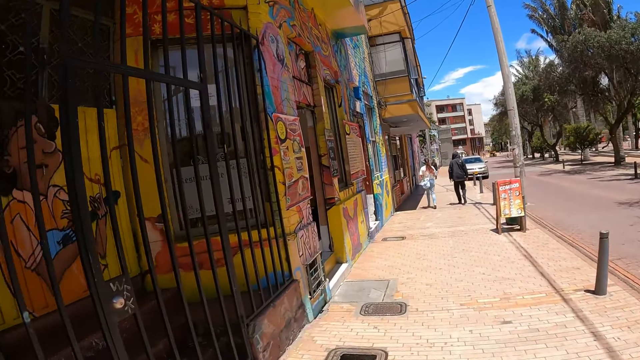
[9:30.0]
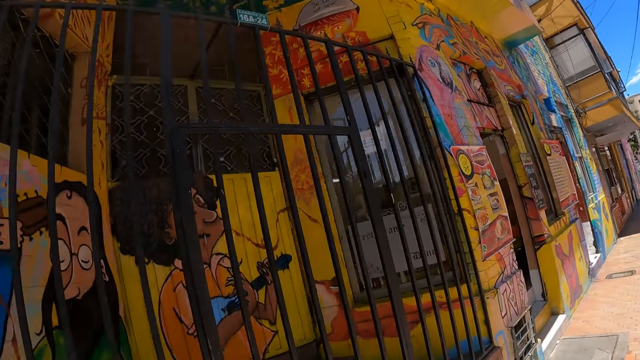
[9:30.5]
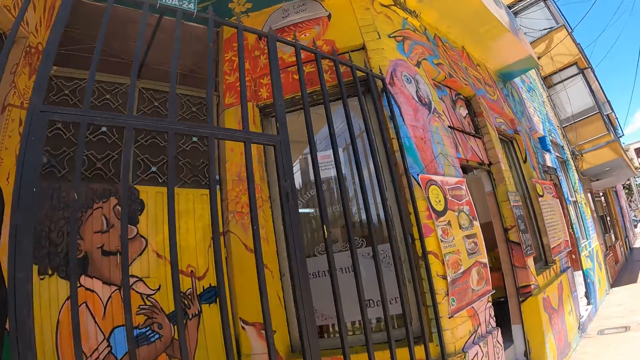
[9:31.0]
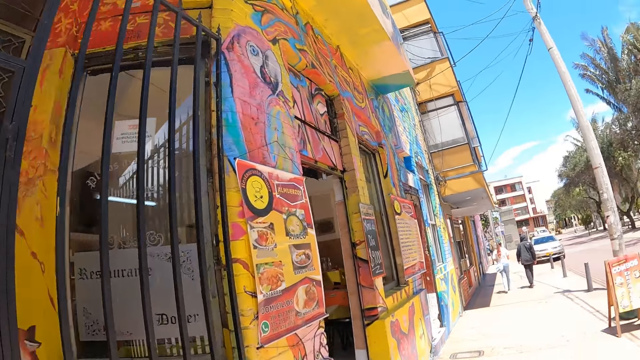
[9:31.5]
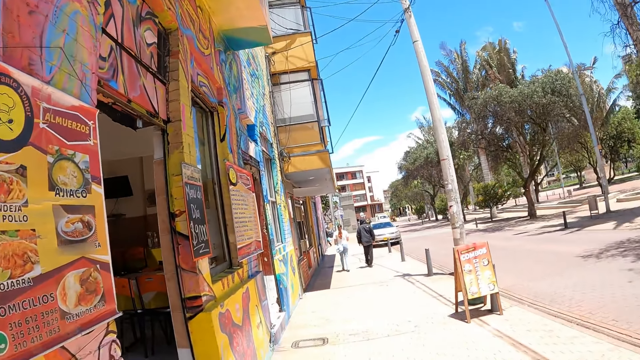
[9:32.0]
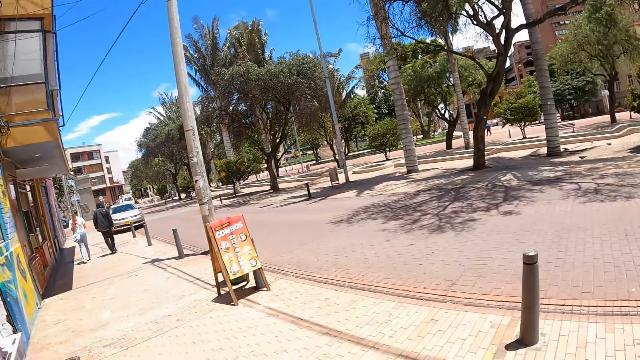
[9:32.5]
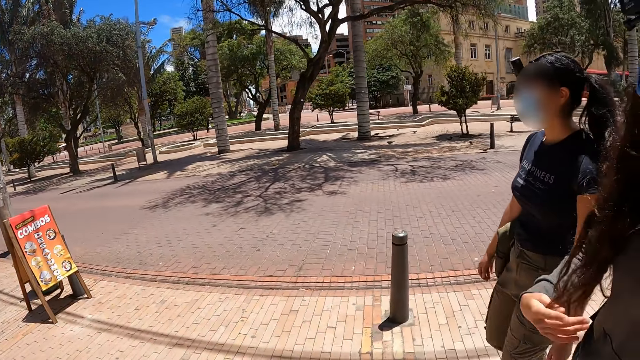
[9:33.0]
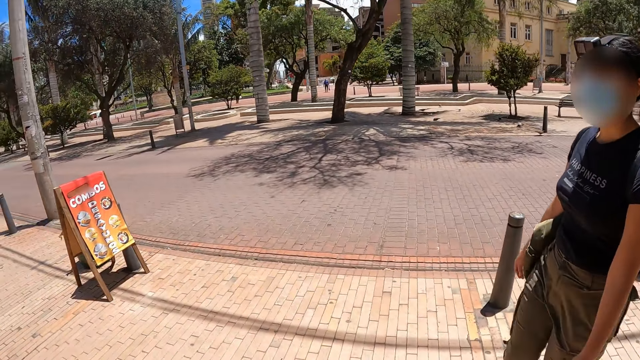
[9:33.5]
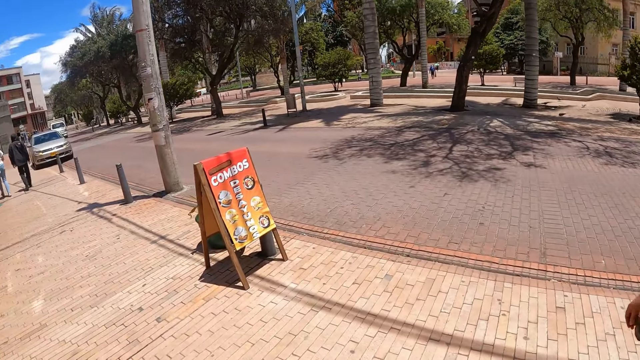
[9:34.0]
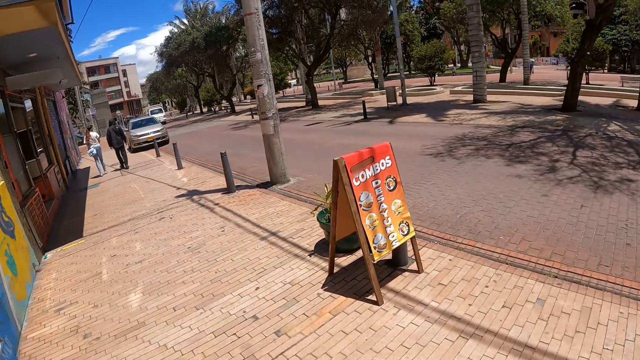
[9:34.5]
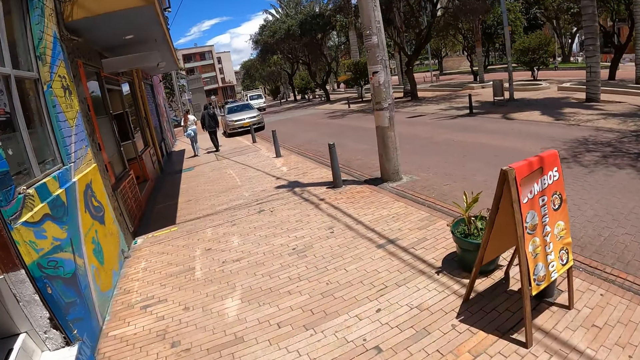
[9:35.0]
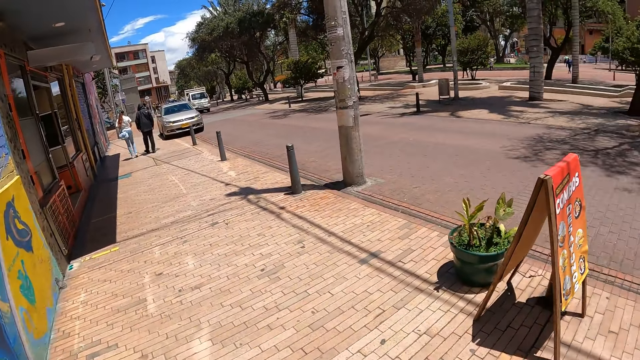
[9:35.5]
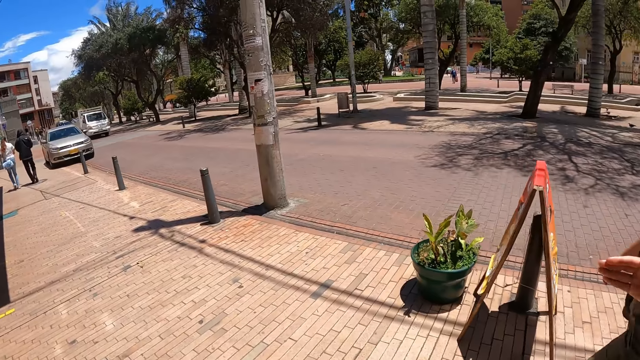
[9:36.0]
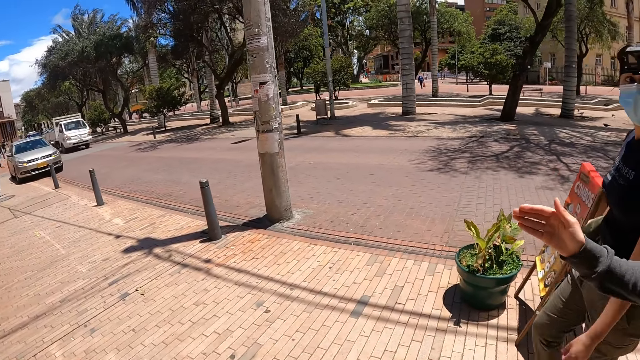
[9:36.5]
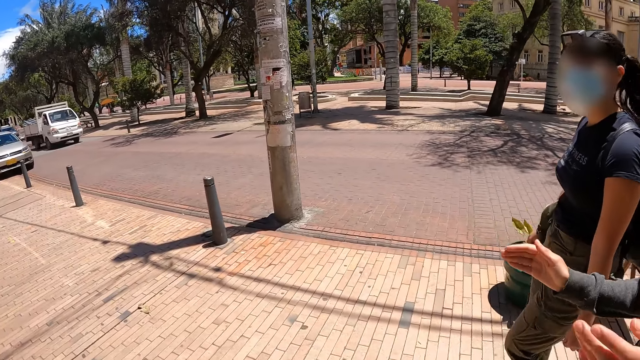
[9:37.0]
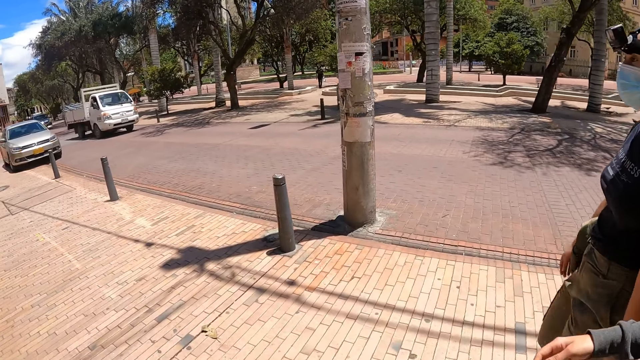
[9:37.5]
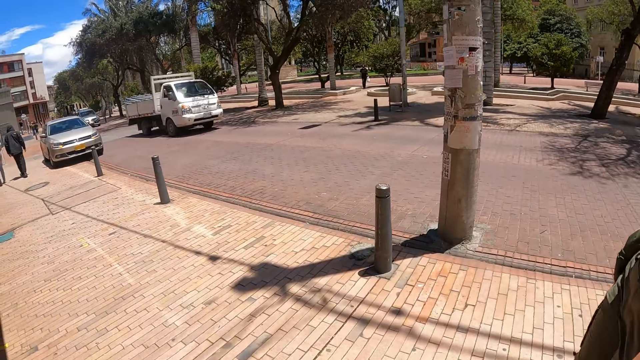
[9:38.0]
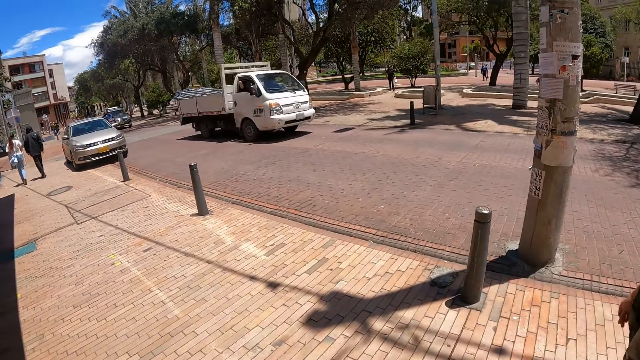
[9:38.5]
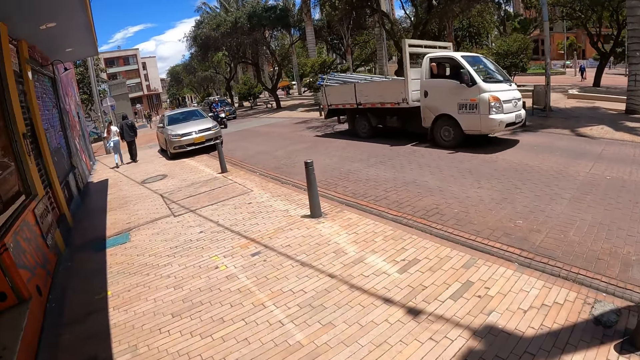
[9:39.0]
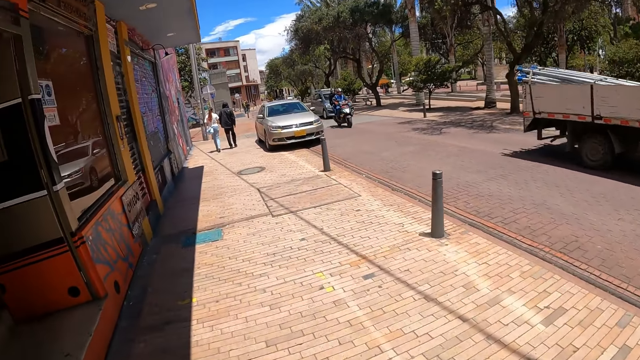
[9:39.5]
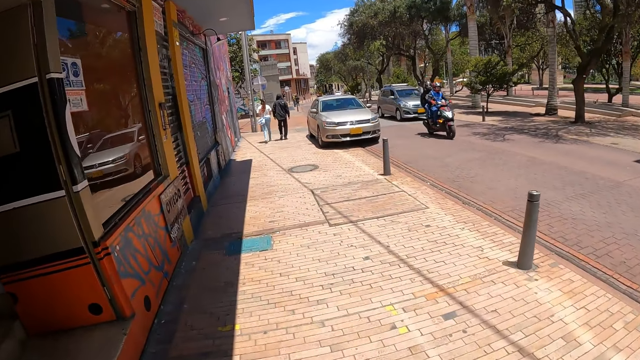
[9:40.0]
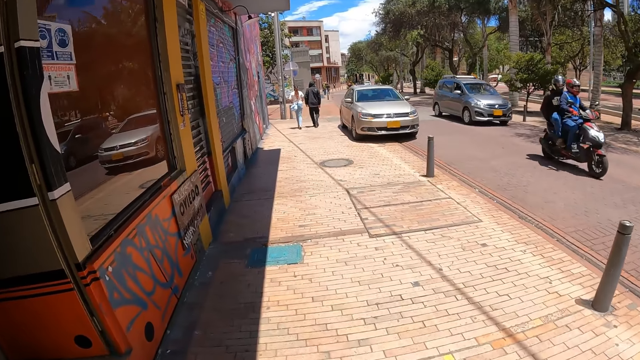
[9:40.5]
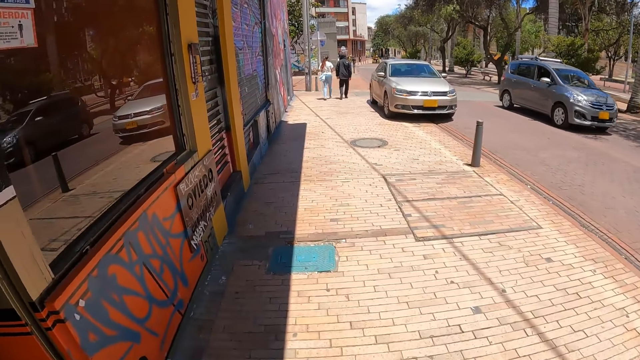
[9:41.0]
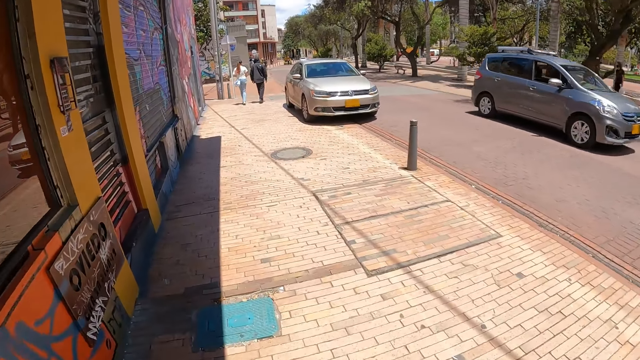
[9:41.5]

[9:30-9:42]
The camera wearer looks around. They walk around the road with a woman and another woman.

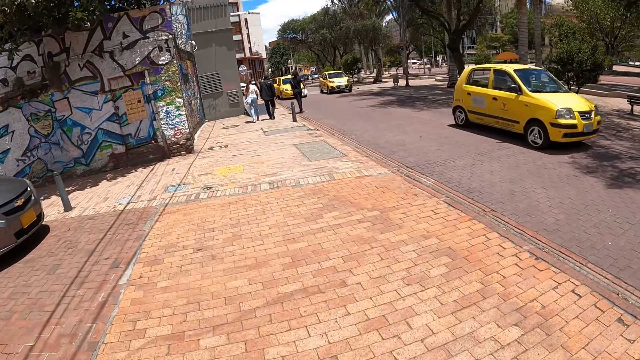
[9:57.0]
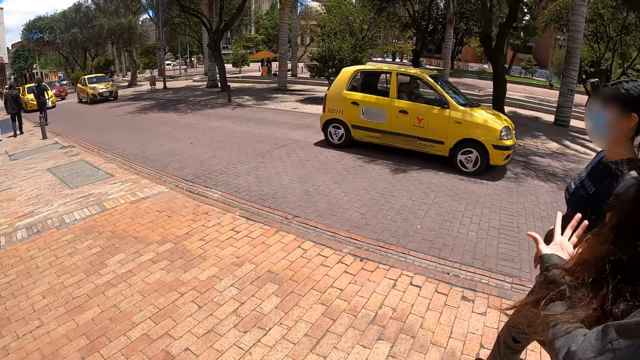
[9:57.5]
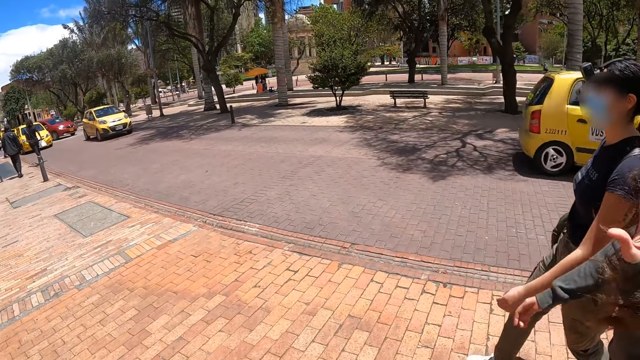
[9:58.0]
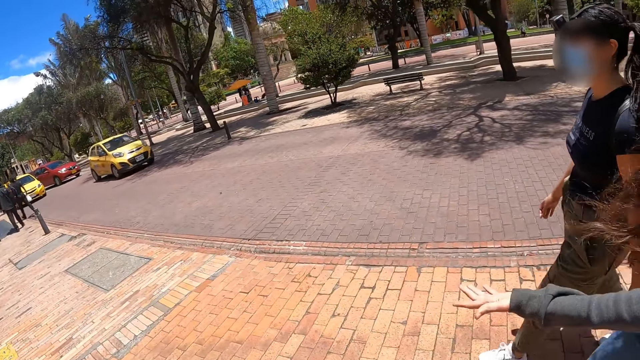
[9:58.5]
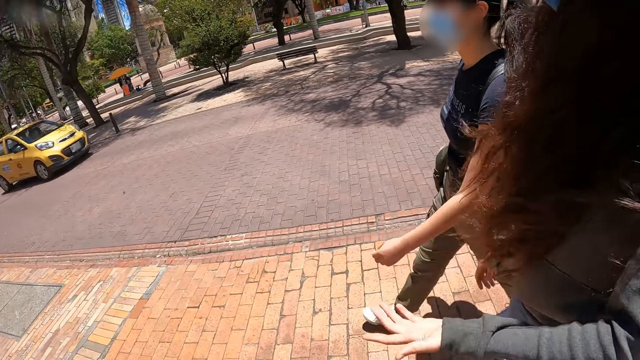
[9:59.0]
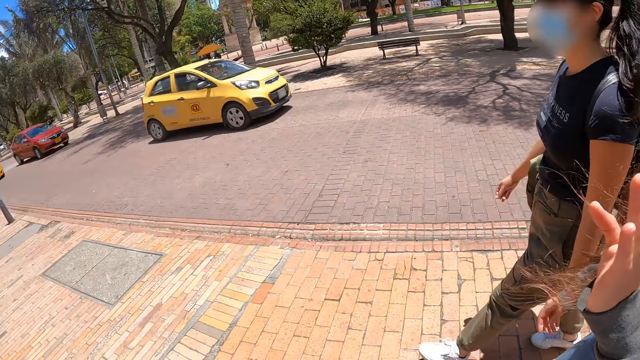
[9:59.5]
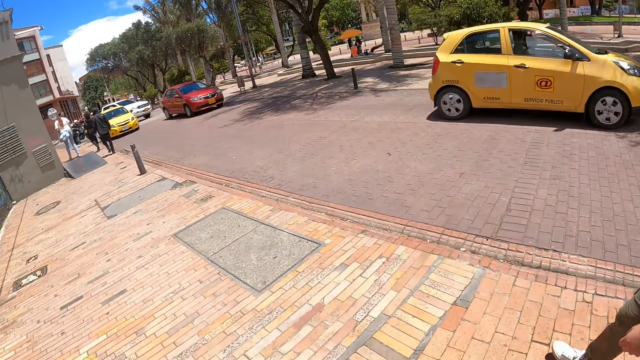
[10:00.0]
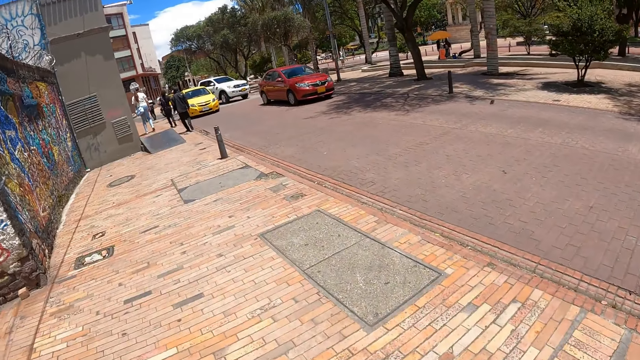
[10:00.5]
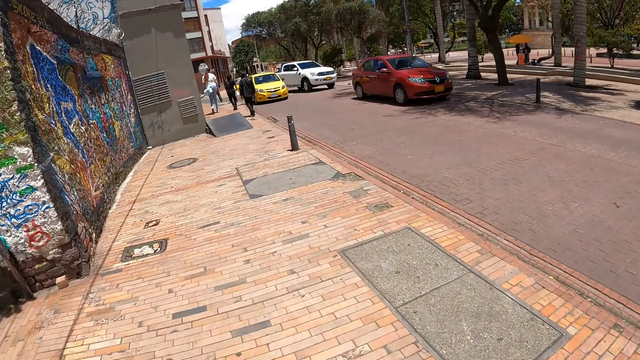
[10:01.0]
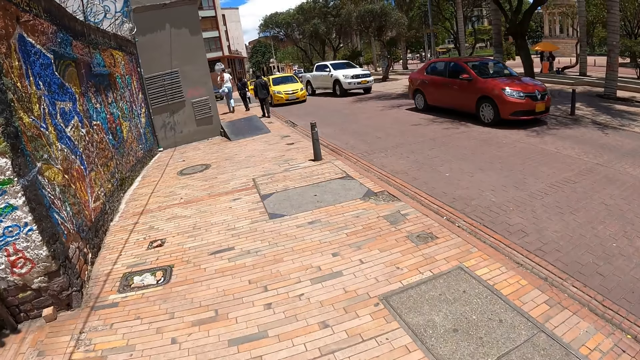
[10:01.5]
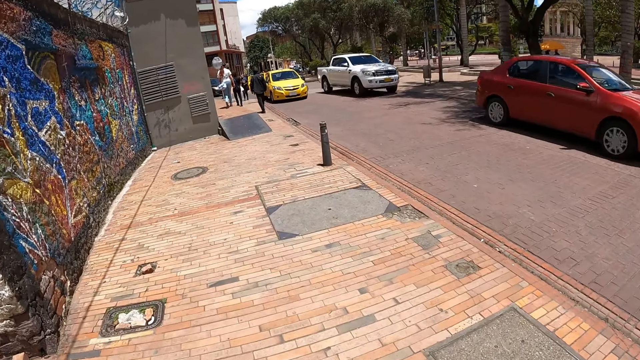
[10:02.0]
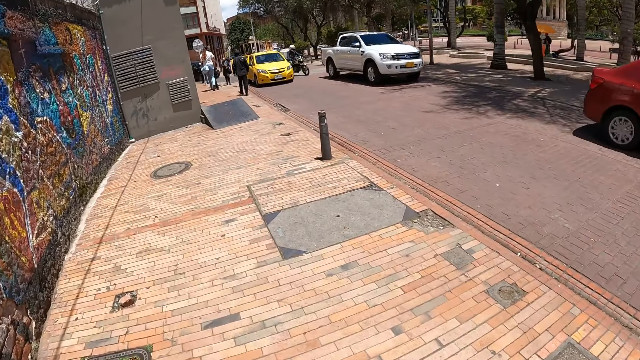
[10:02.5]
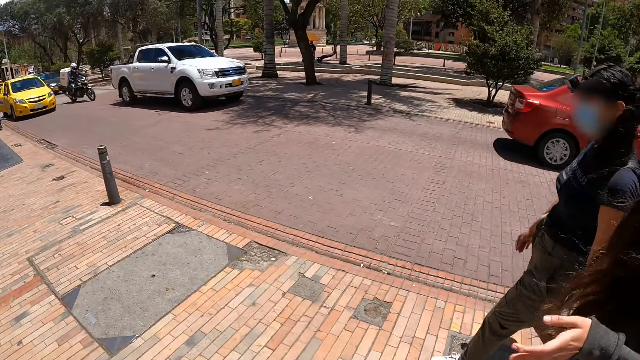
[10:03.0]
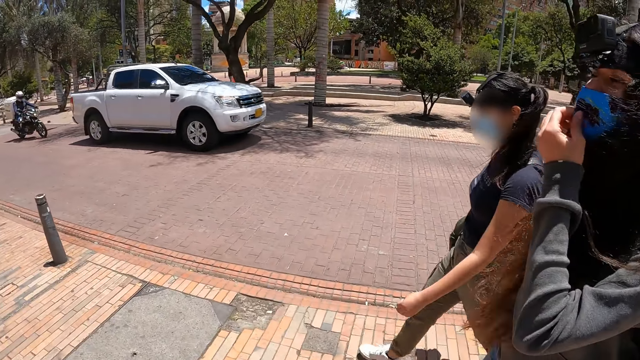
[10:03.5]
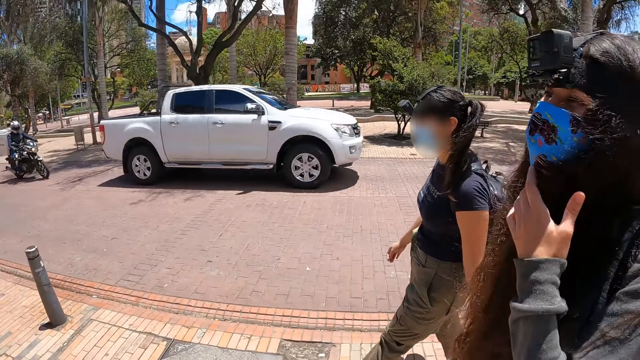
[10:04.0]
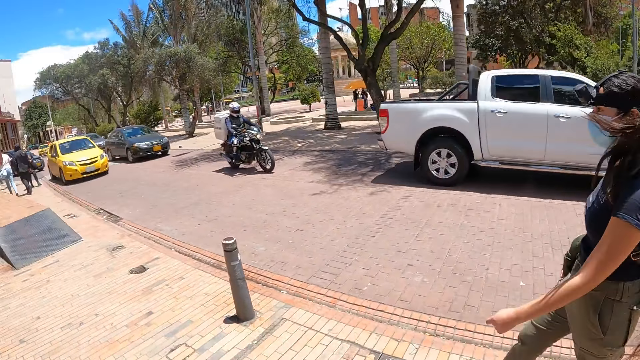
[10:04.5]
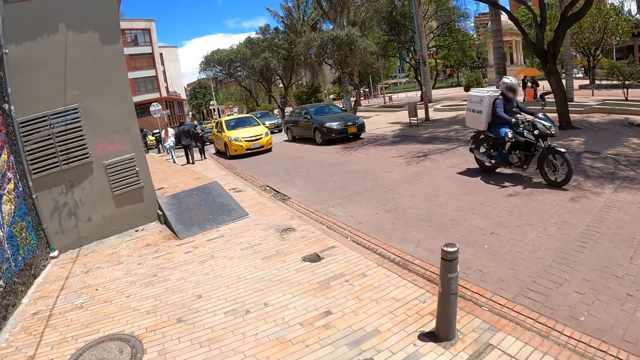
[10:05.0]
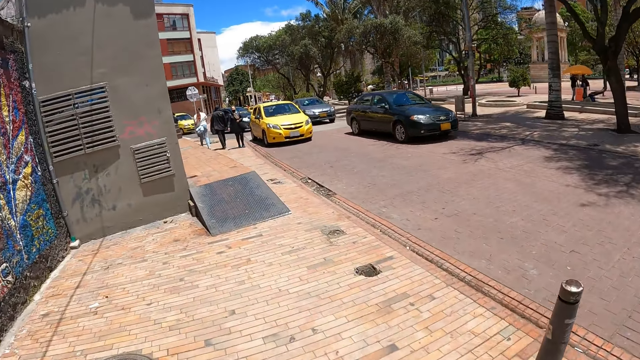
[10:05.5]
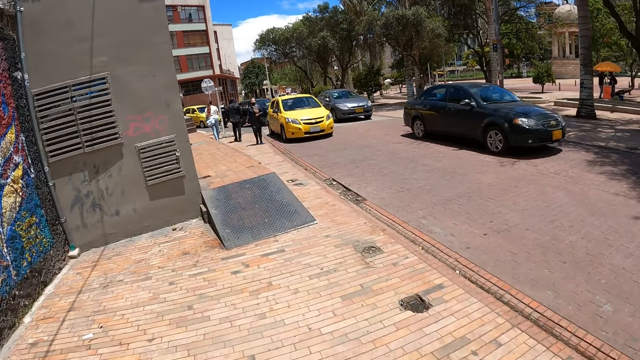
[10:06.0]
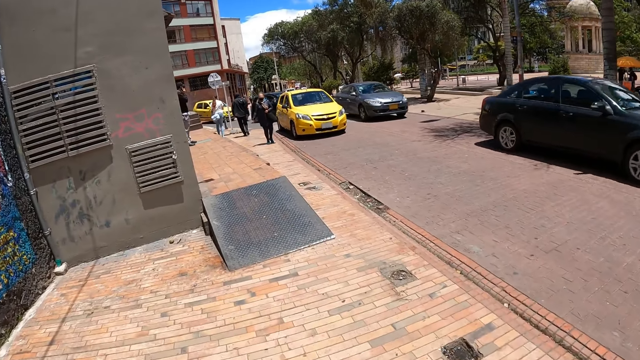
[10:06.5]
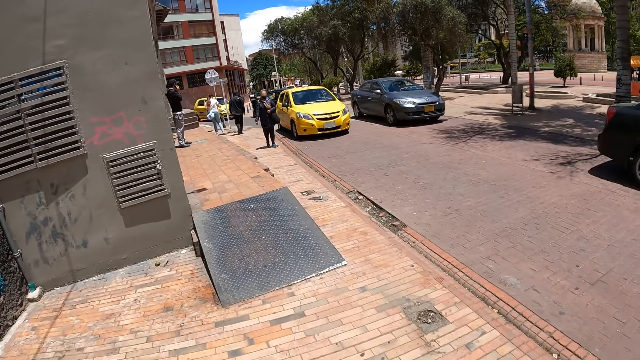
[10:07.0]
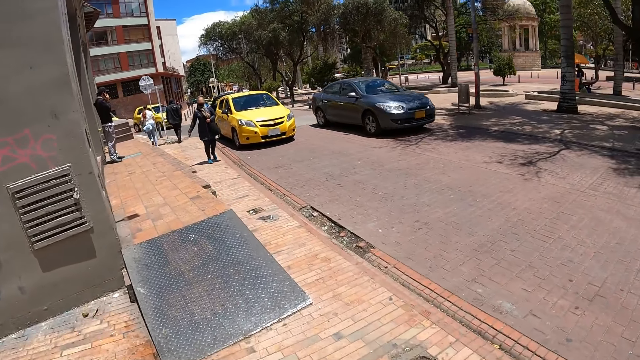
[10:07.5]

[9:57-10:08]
The camera wearer looks around the road. A person demonstrates. The camera wearer walks around the road with a woman and another woman.
